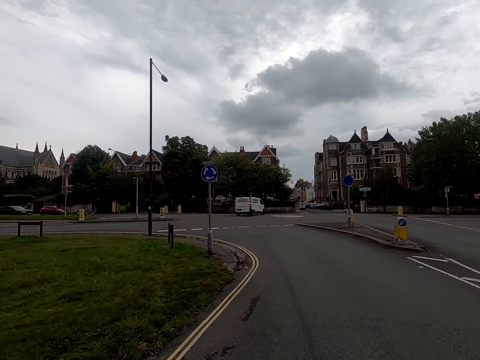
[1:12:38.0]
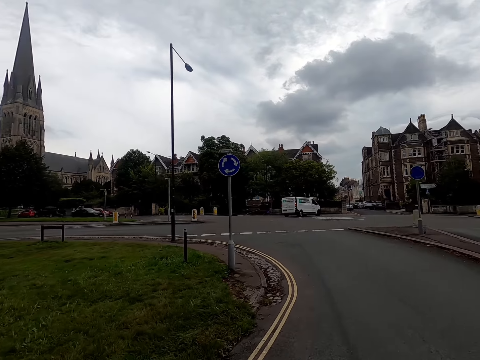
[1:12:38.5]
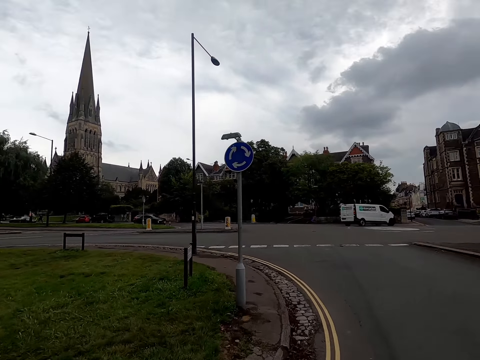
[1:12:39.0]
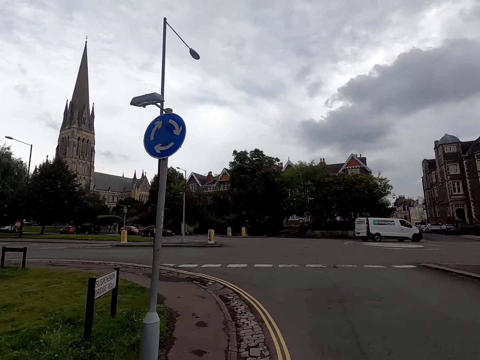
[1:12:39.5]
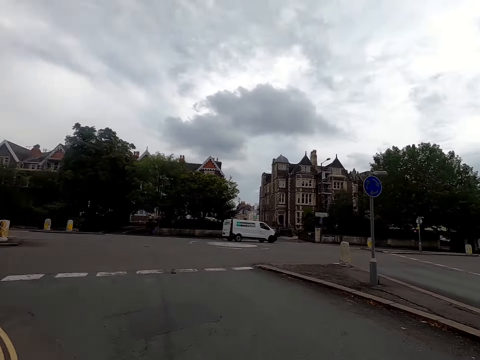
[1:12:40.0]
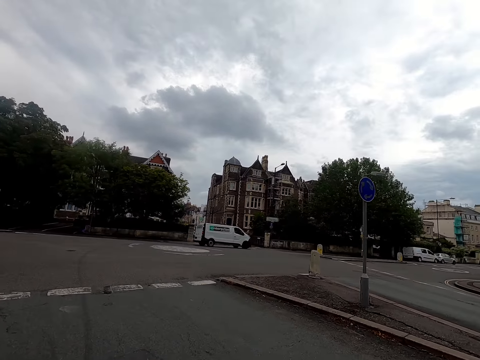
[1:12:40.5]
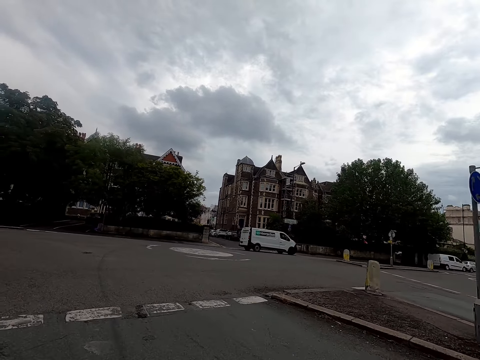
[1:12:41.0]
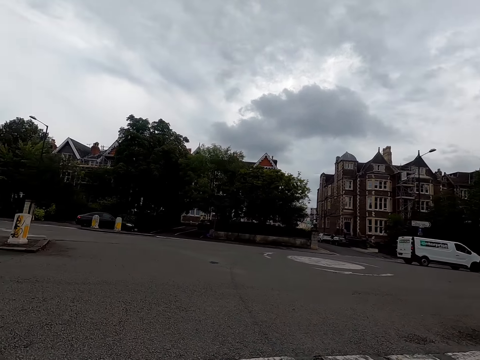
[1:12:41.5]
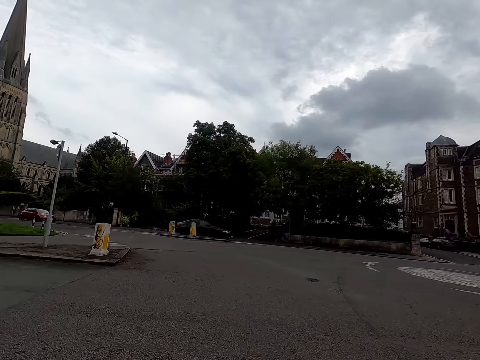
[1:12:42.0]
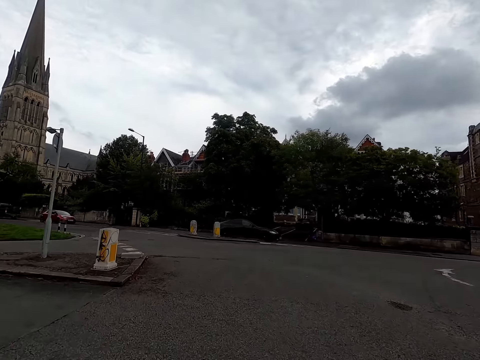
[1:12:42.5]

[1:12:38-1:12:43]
A white car drives past the camera wearer.

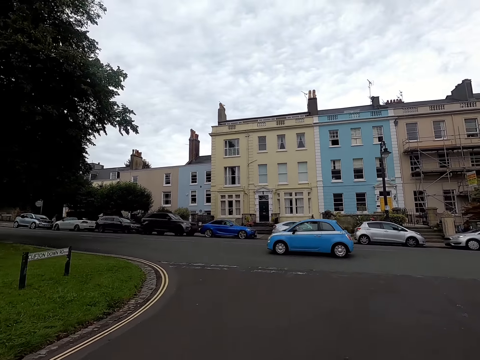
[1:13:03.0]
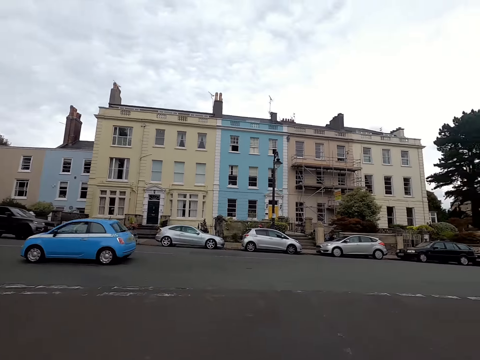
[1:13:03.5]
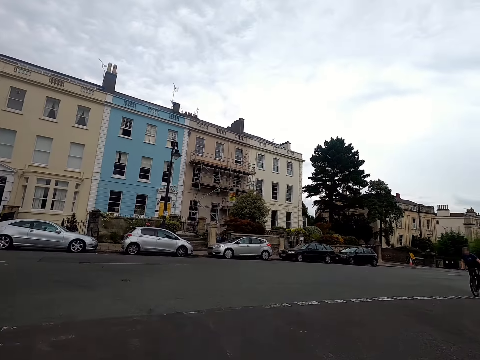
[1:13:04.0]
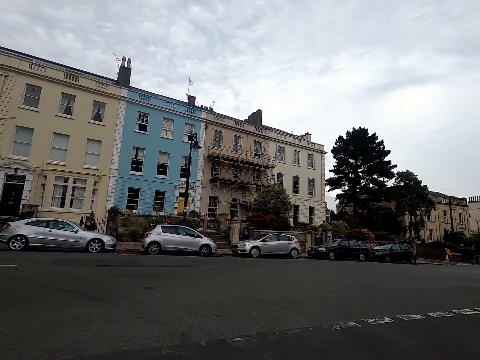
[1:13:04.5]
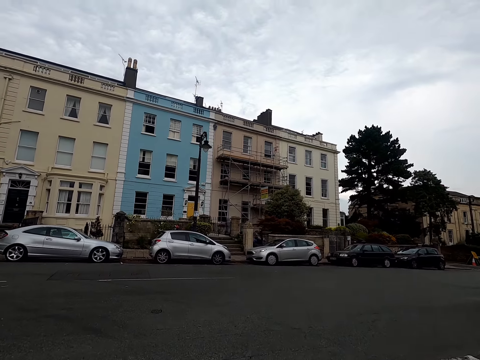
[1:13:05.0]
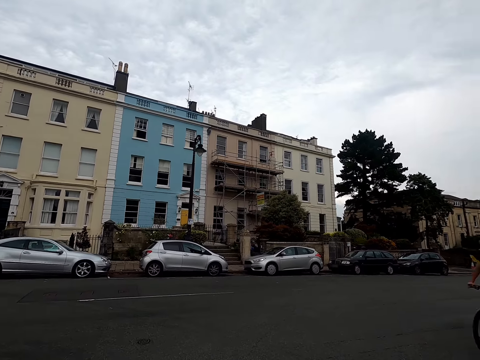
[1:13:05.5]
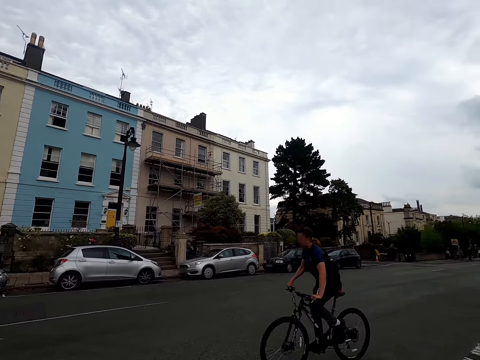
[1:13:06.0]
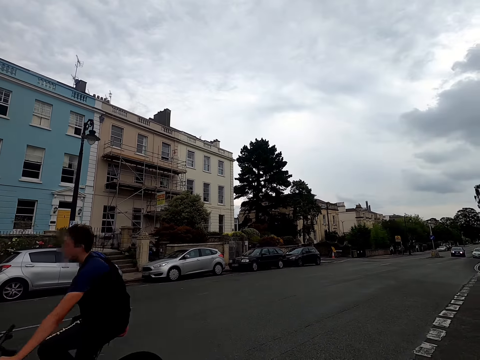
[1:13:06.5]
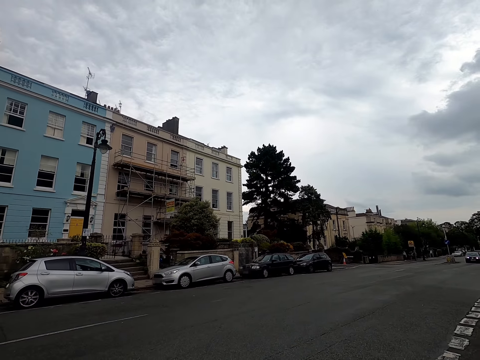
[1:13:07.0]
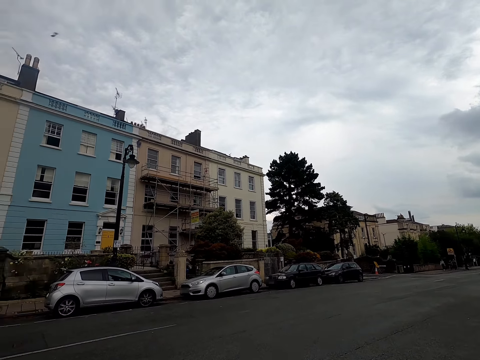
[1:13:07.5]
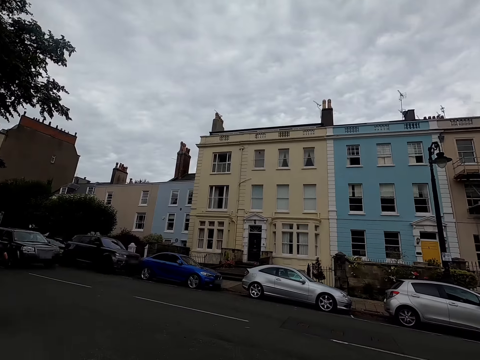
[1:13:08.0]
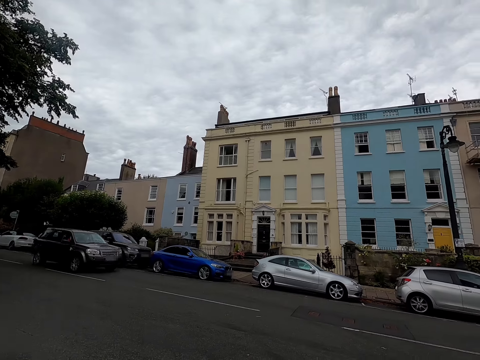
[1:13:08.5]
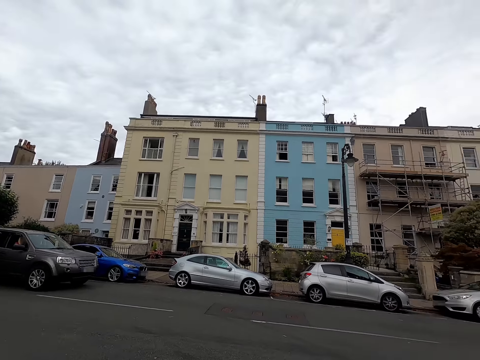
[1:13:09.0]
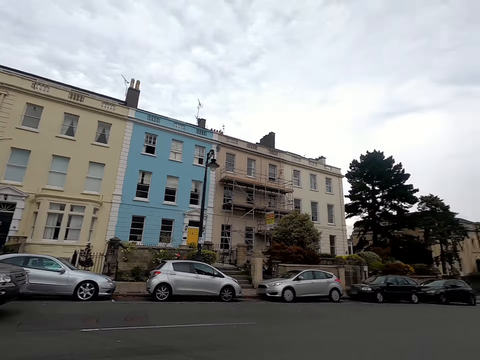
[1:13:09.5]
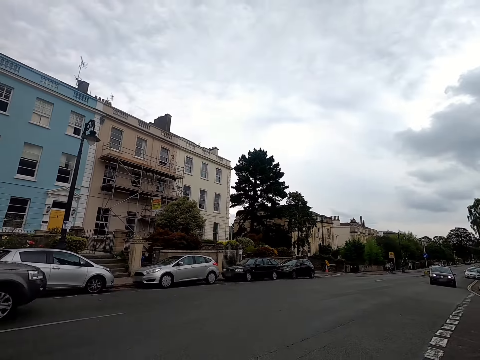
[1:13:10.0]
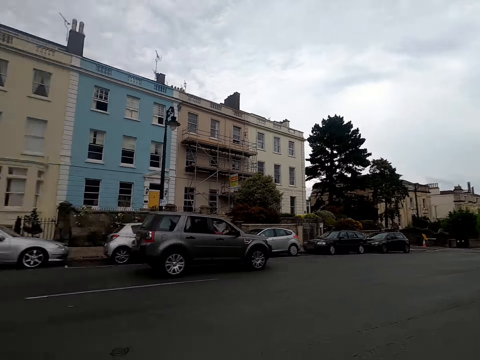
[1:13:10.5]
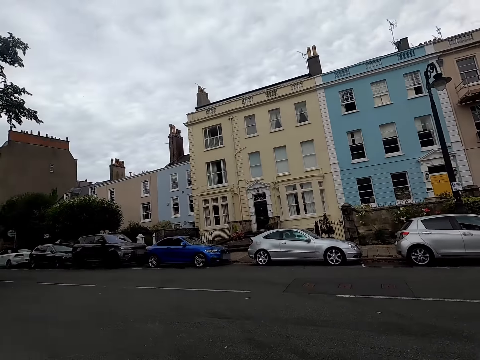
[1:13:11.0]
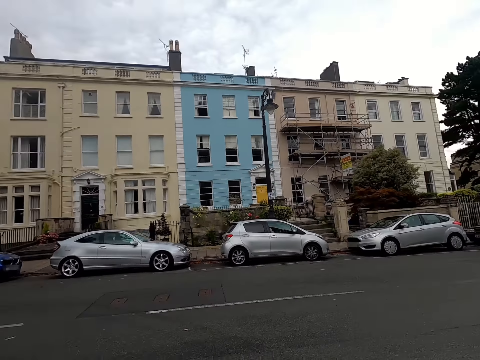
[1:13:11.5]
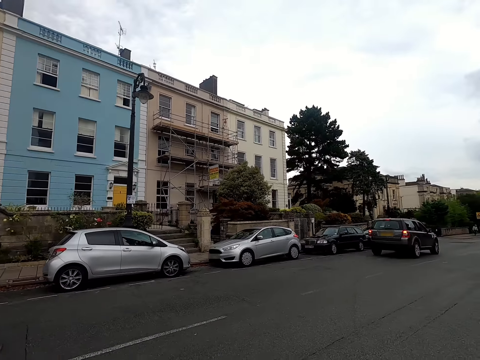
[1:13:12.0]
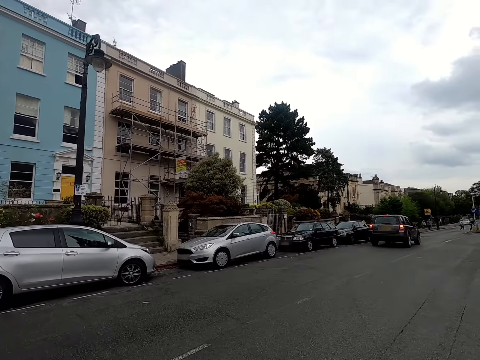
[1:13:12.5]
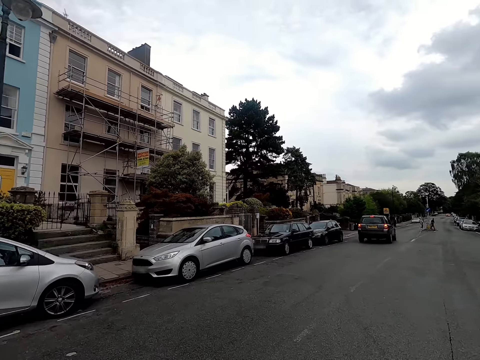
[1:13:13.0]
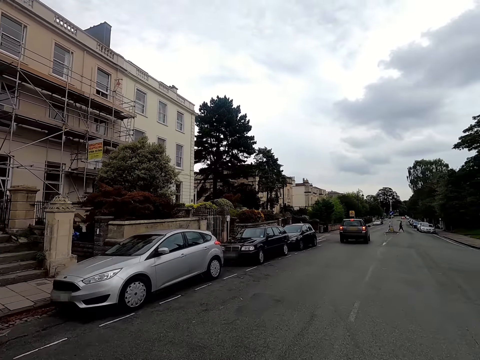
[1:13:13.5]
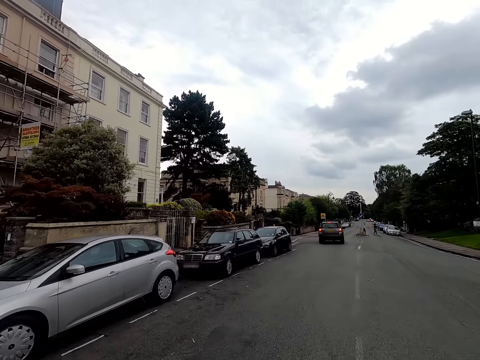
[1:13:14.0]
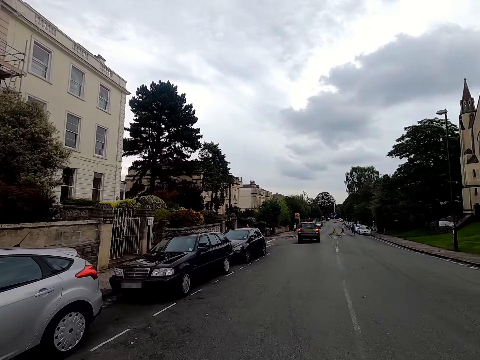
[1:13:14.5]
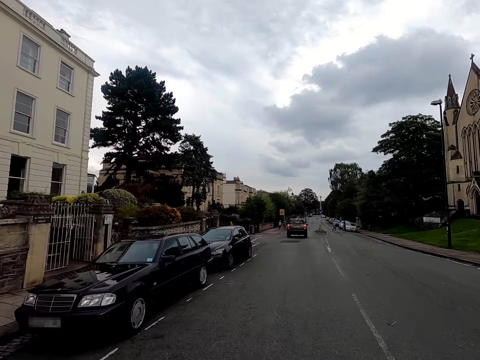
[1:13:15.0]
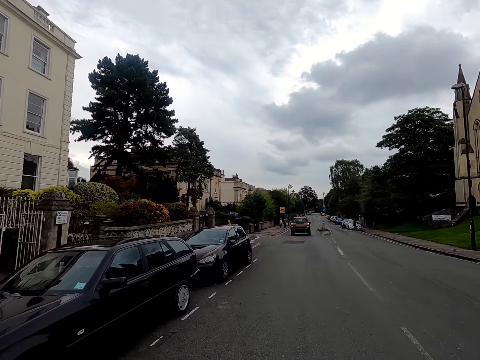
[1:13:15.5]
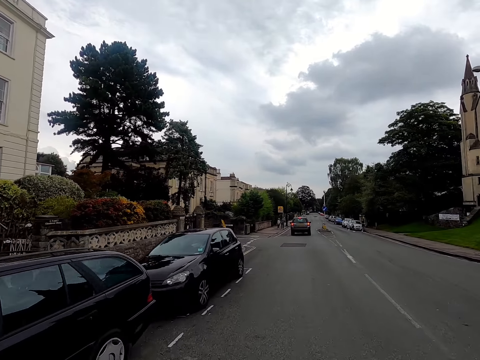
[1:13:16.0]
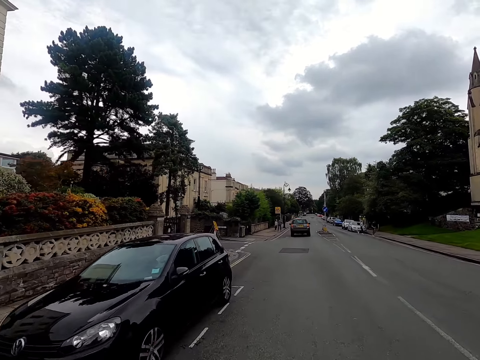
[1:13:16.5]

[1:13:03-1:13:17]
The camera wearer looks around. A man rides a bicycle past the camera wearer. A grey car drives past them. They ride something on the road.

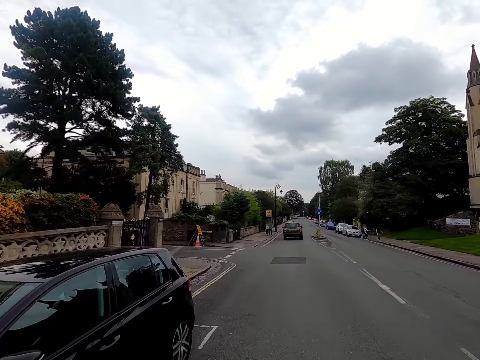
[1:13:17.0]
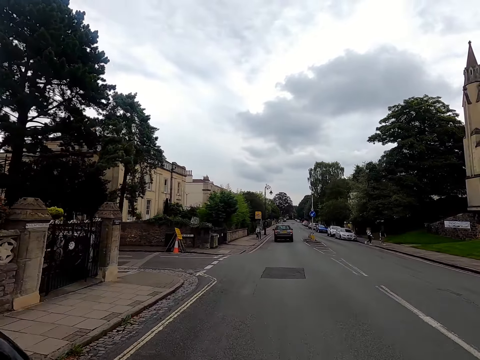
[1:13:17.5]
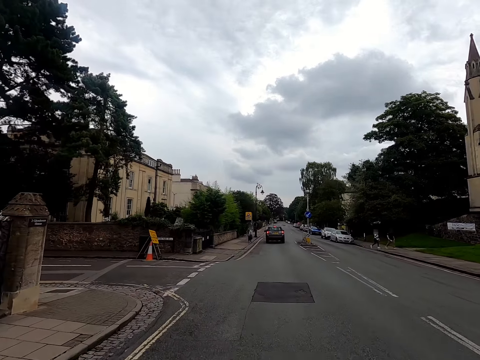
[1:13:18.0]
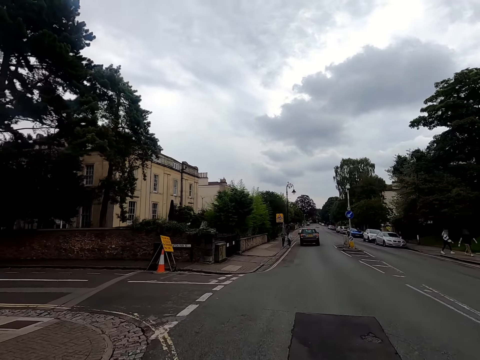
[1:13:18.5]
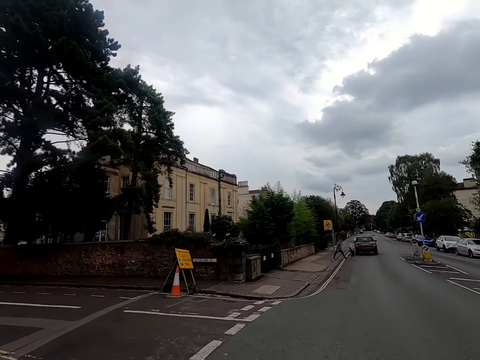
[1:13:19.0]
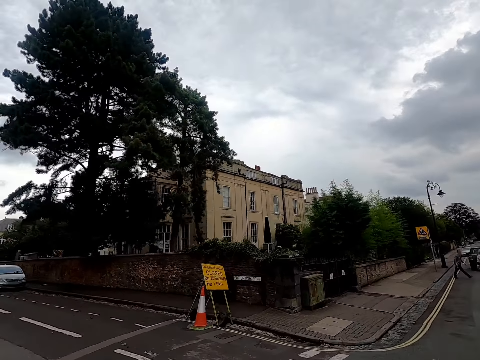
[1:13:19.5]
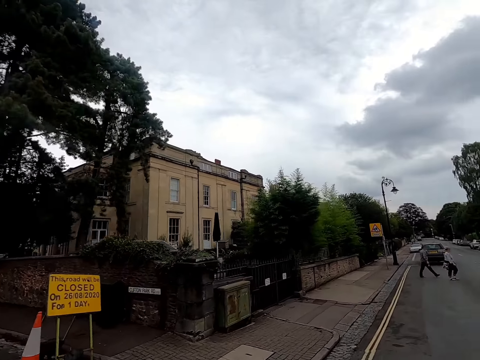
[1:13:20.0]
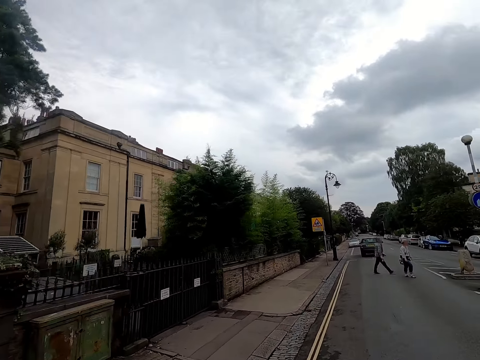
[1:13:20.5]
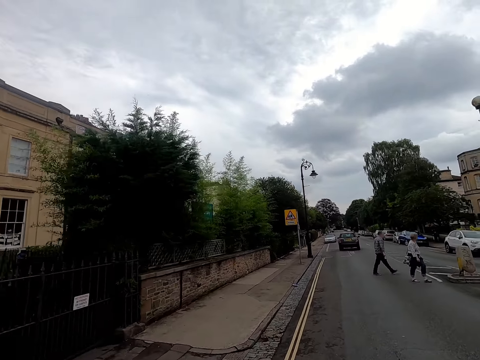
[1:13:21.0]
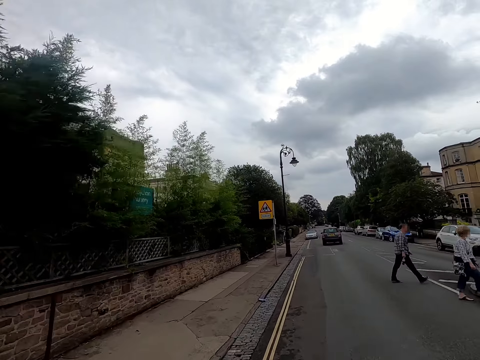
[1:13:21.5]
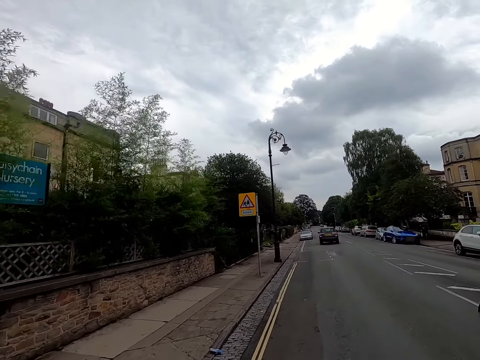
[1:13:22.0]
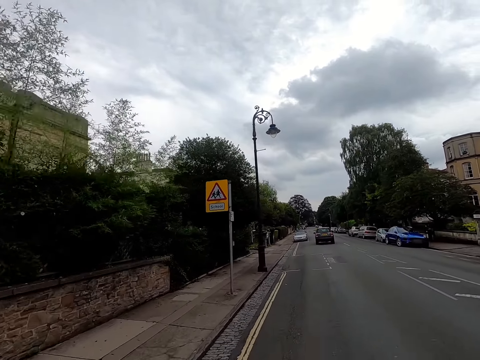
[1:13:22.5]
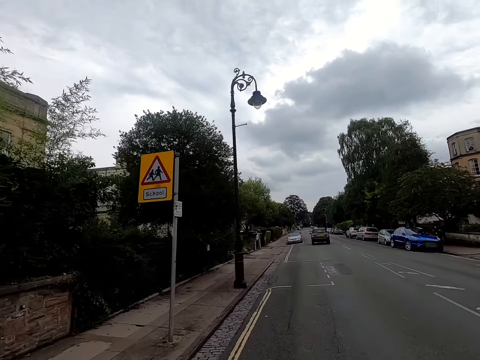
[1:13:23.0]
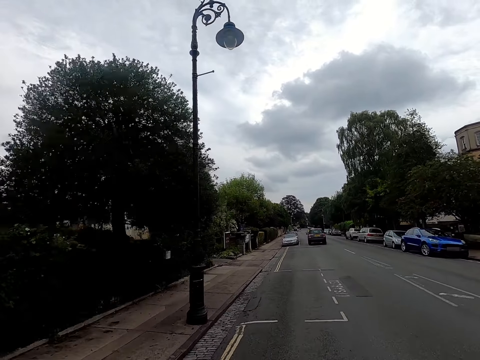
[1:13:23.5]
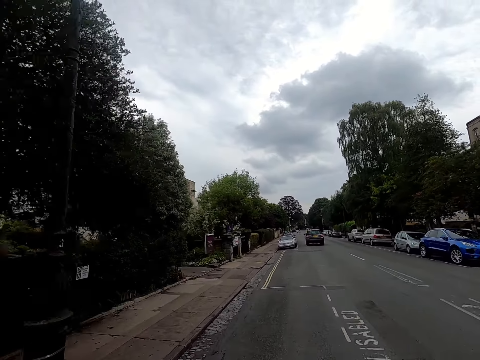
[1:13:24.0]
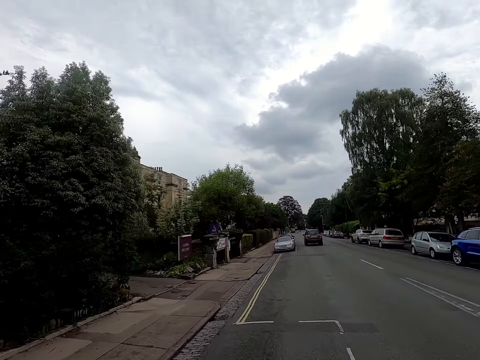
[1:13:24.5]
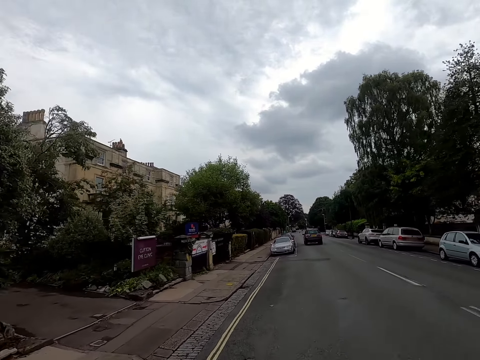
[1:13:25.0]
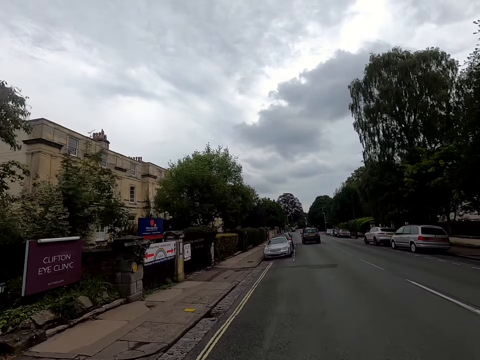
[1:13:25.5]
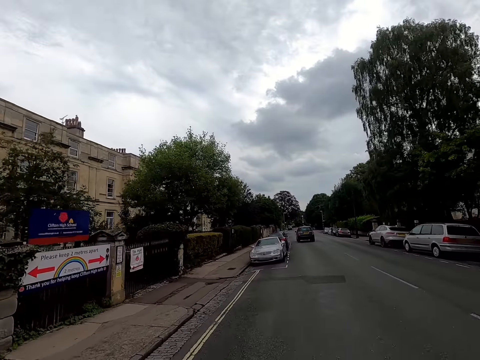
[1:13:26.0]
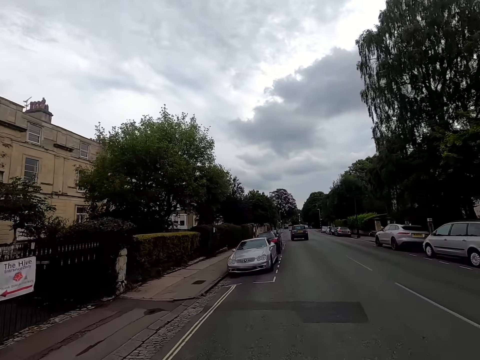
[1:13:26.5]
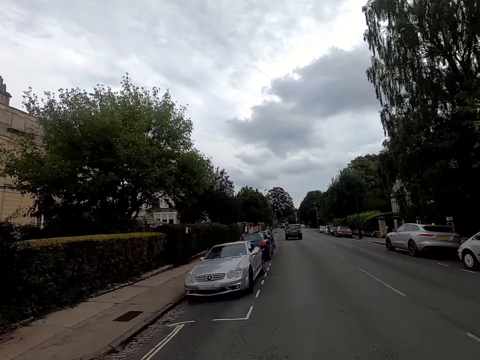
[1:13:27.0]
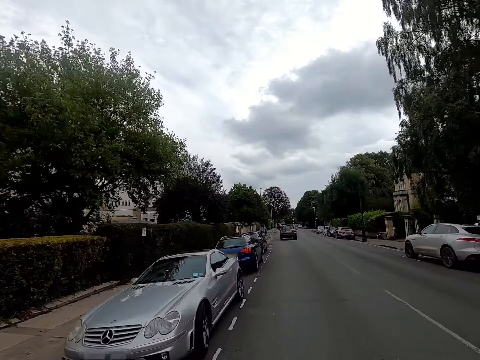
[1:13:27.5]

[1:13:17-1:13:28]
The camera wearer rides past a man.
